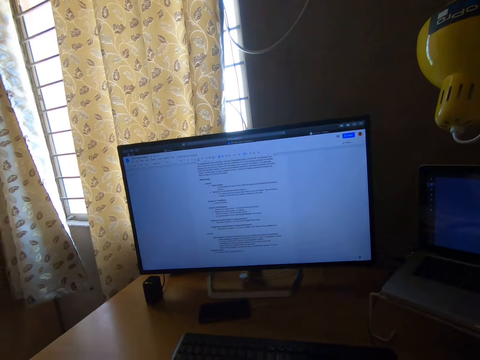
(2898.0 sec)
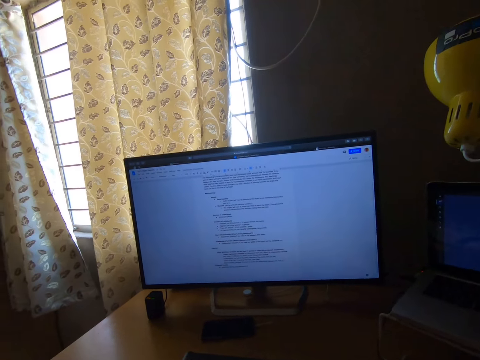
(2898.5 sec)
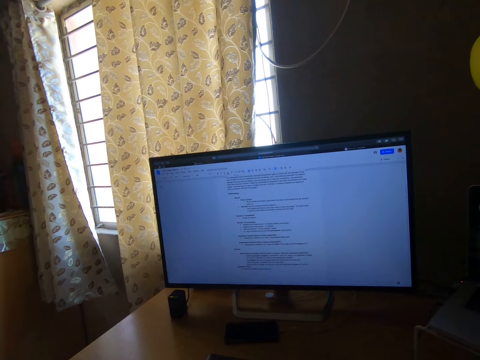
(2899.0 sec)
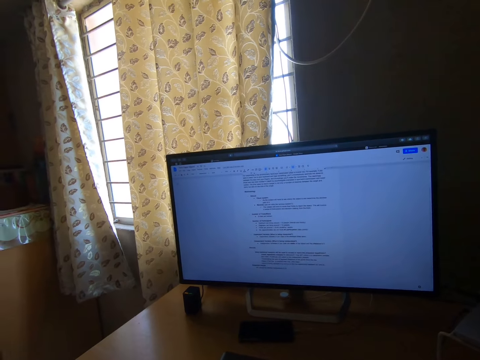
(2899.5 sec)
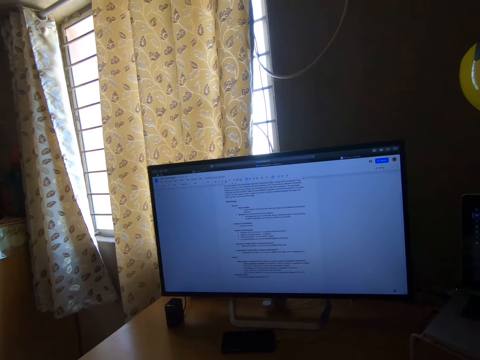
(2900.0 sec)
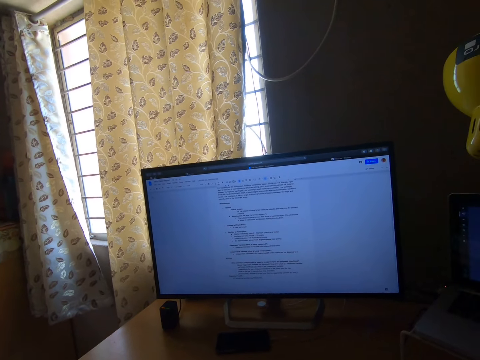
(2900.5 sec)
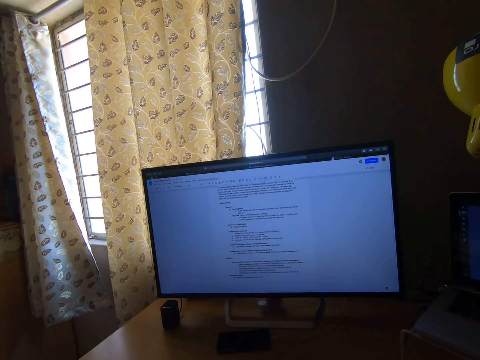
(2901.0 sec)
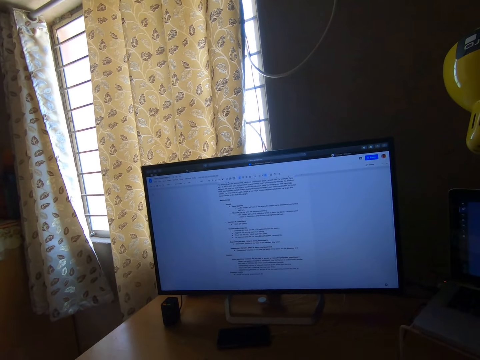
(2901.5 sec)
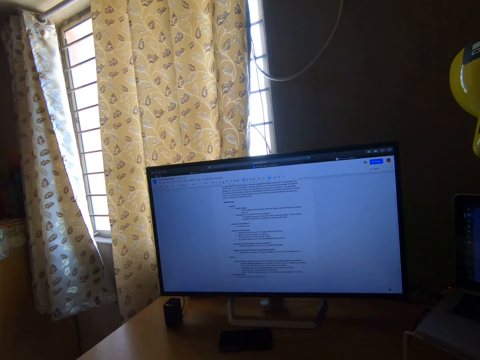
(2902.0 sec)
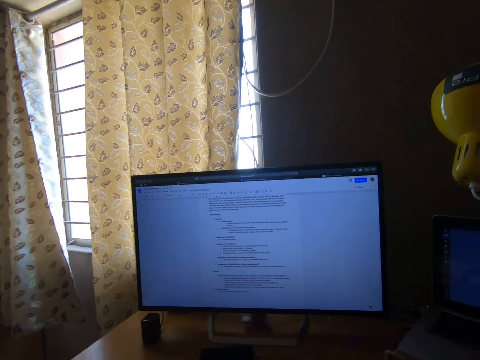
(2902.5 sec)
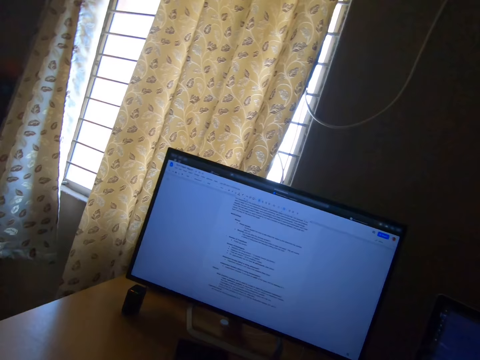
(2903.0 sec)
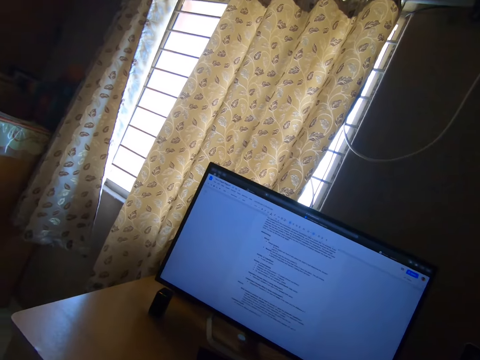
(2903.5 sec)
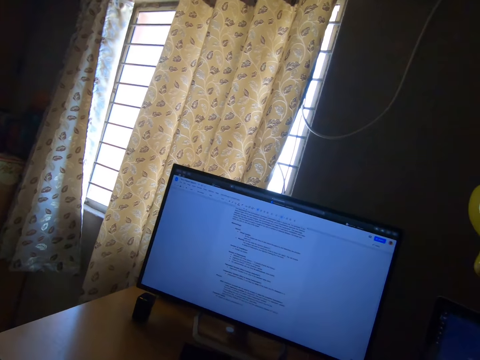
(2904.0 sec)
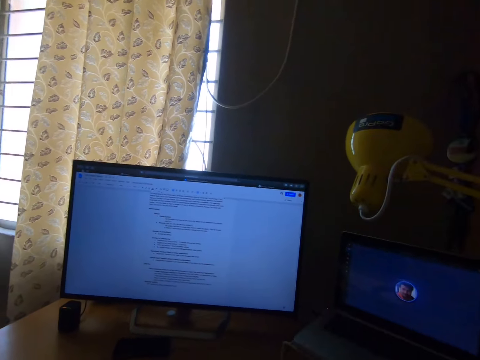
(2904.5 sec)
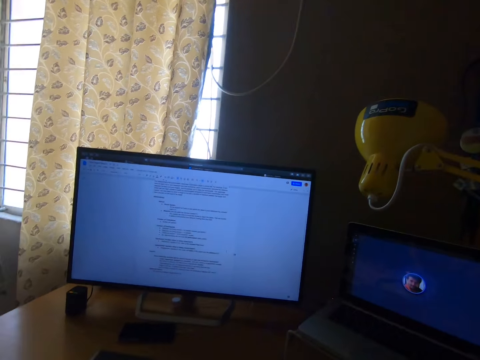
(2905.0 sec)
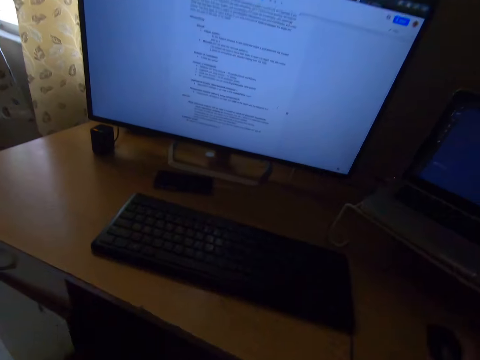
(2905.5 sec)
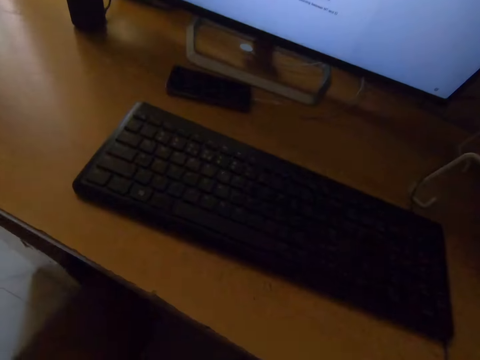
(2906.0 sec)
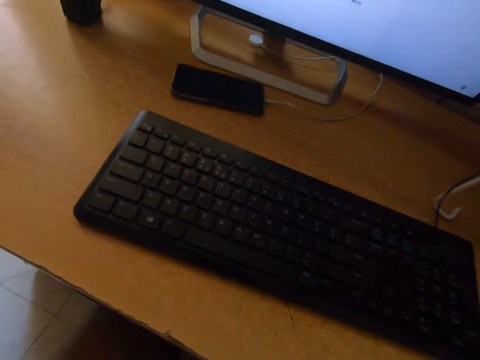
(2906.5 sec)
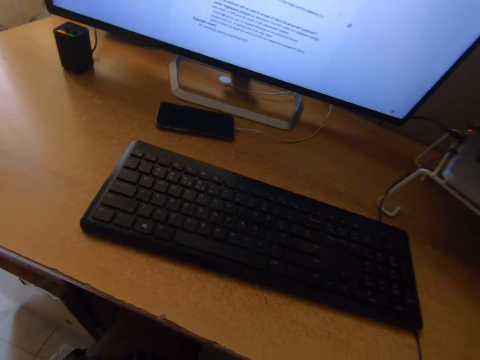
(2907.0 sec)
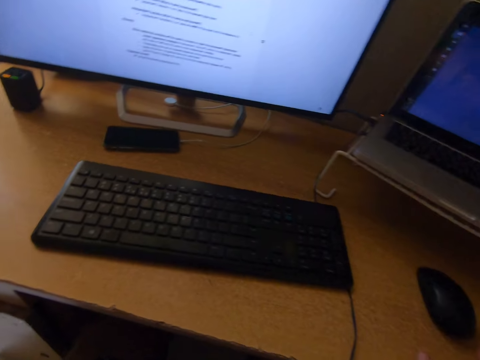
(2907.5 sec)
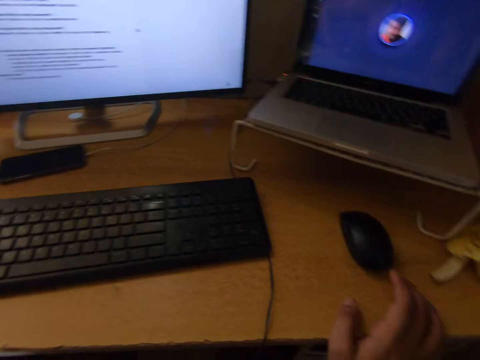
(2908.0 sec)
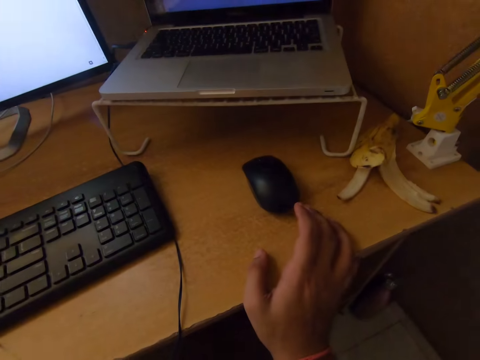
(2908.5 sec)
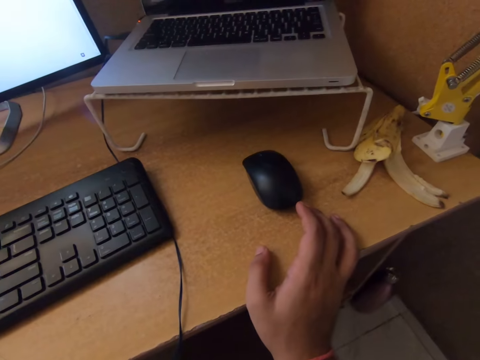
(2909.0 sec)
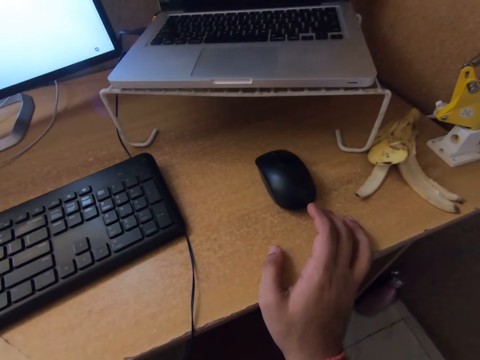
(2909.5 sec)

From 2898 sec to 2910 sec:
The camera wearer stares at the television. They swing the head and move the head down. They stare at the keyboard on the table. They turn the head right.

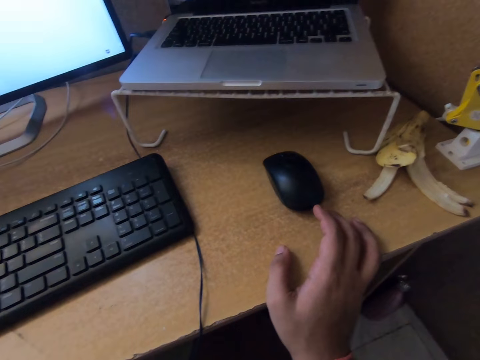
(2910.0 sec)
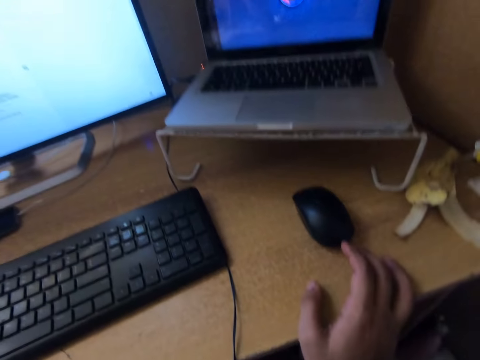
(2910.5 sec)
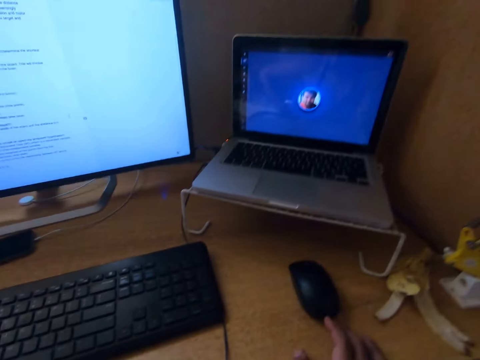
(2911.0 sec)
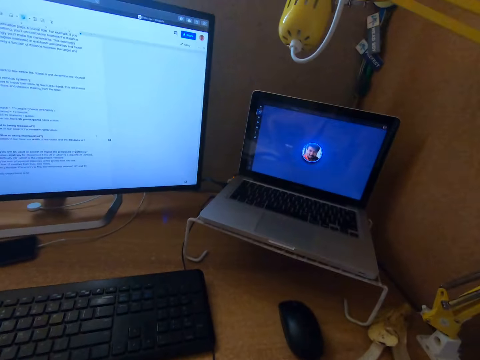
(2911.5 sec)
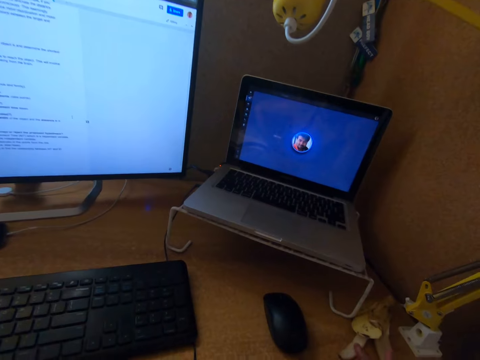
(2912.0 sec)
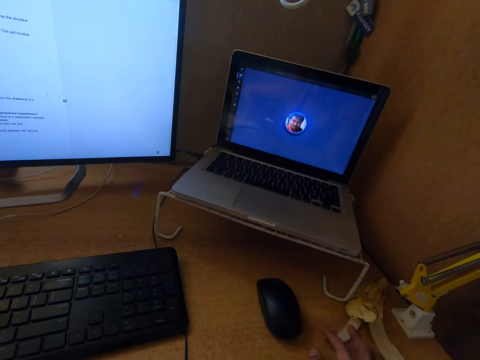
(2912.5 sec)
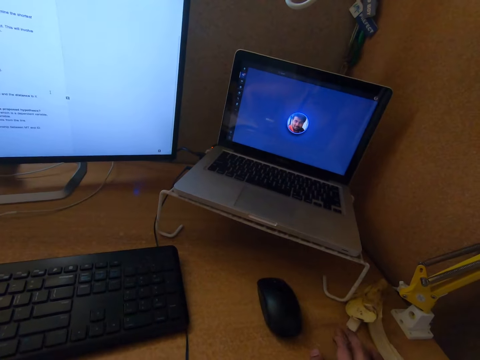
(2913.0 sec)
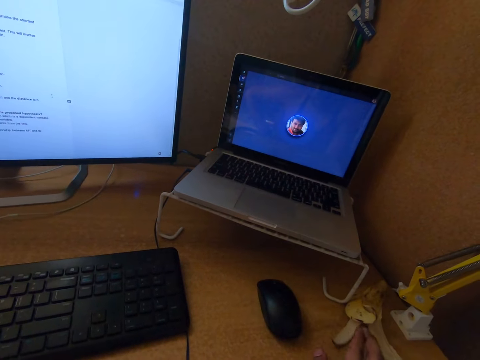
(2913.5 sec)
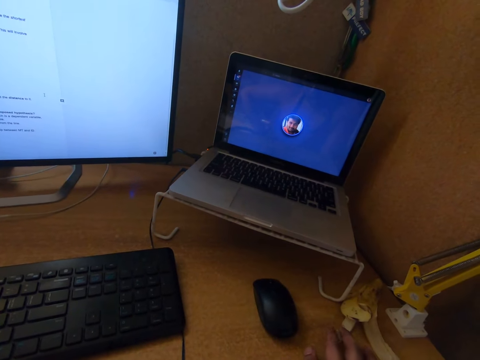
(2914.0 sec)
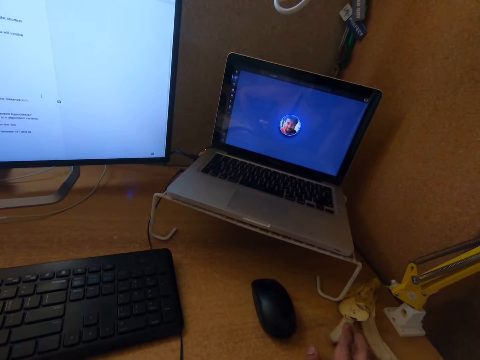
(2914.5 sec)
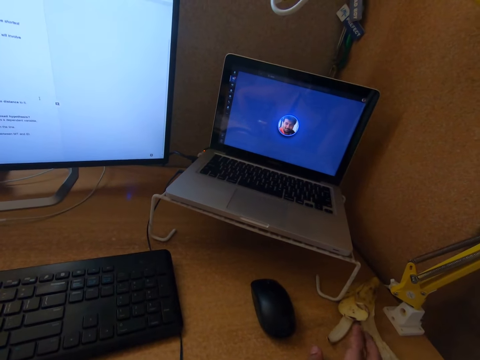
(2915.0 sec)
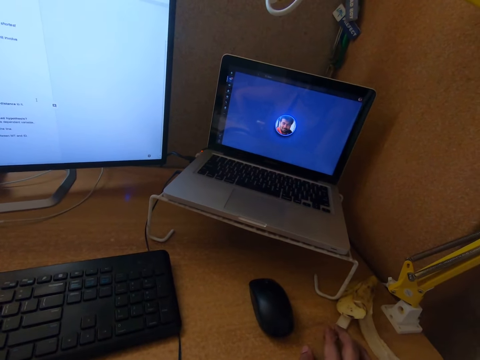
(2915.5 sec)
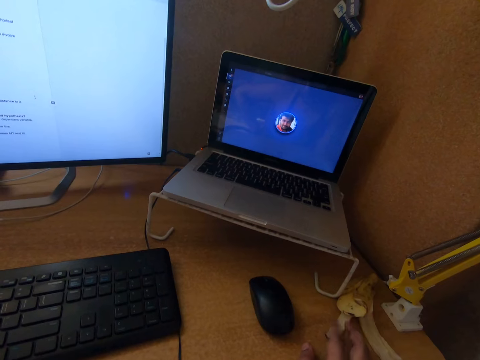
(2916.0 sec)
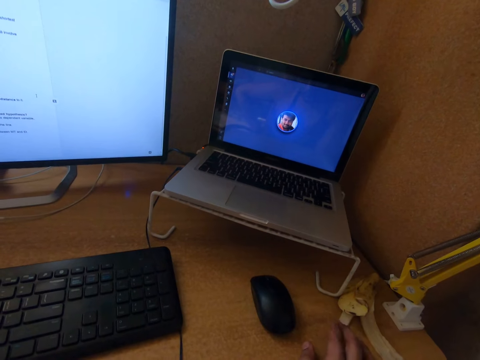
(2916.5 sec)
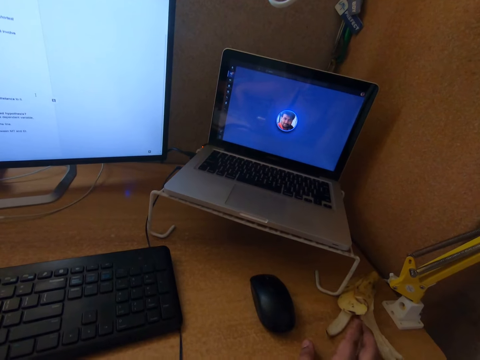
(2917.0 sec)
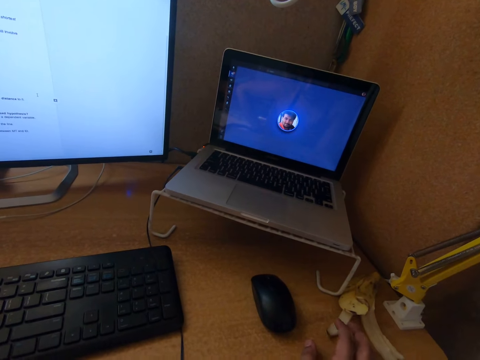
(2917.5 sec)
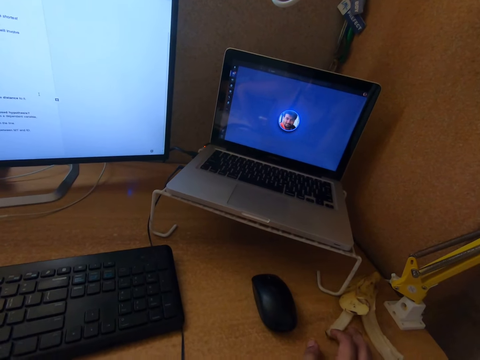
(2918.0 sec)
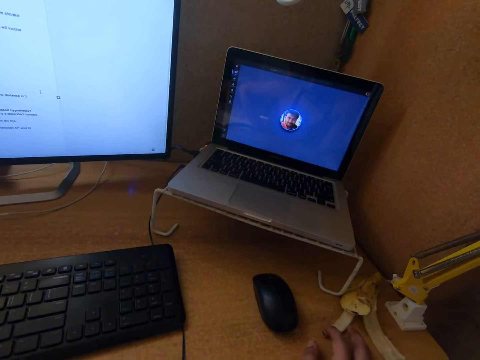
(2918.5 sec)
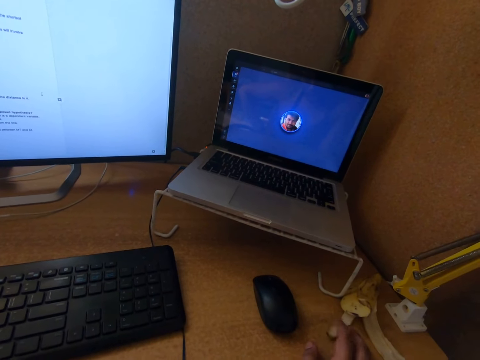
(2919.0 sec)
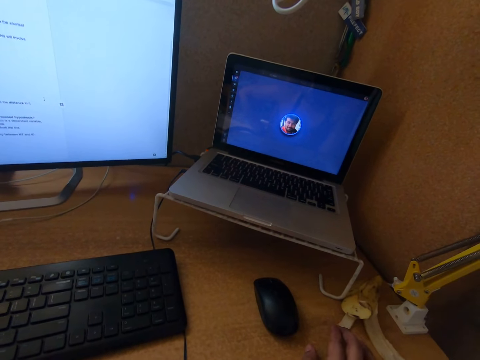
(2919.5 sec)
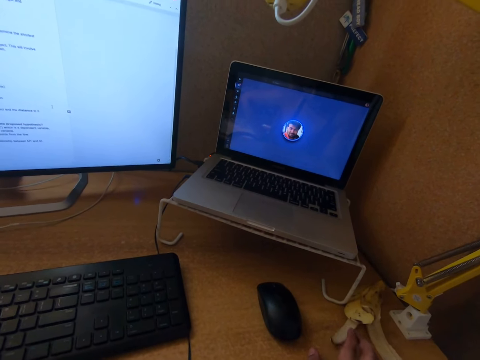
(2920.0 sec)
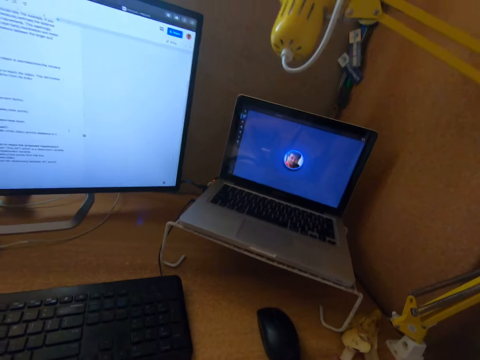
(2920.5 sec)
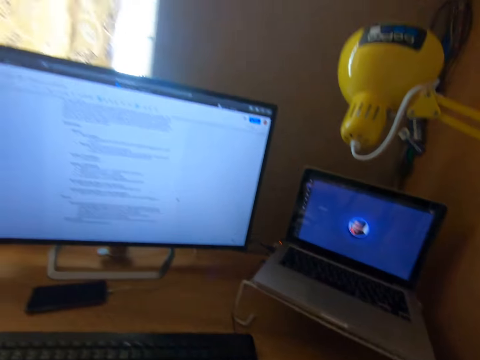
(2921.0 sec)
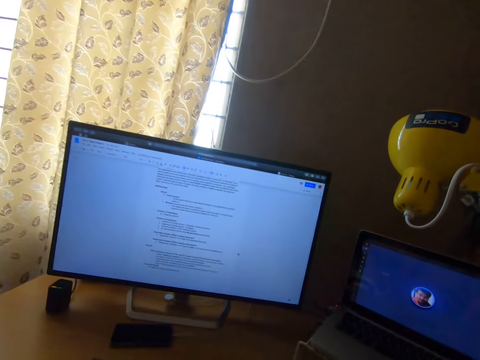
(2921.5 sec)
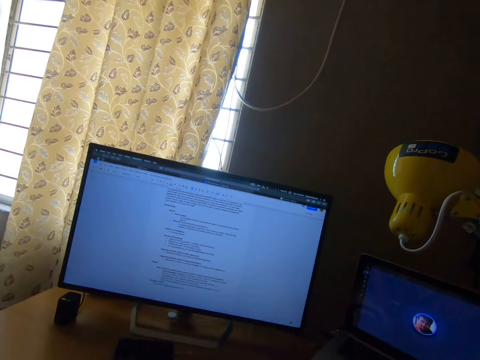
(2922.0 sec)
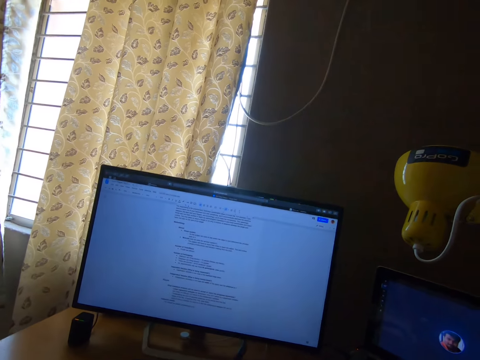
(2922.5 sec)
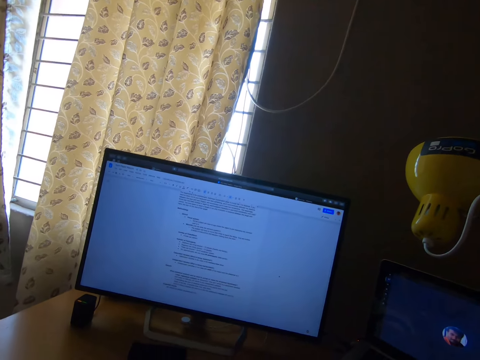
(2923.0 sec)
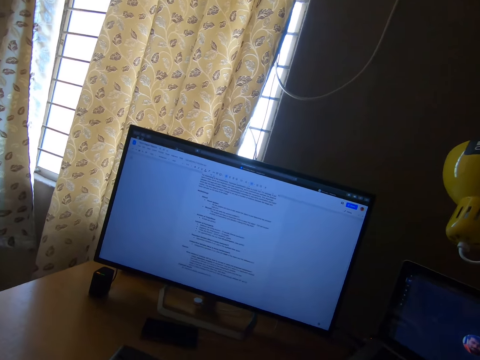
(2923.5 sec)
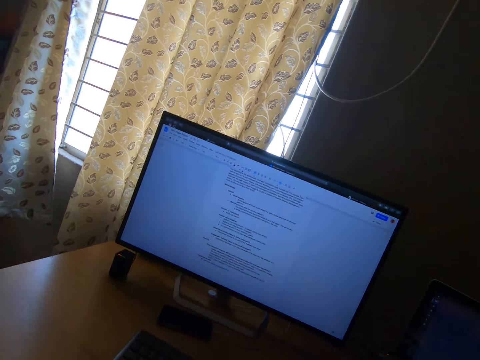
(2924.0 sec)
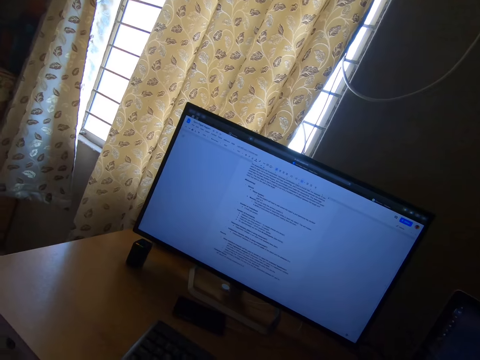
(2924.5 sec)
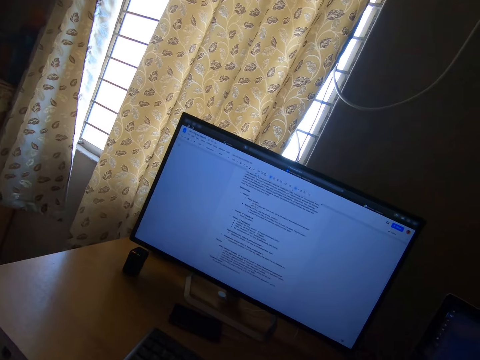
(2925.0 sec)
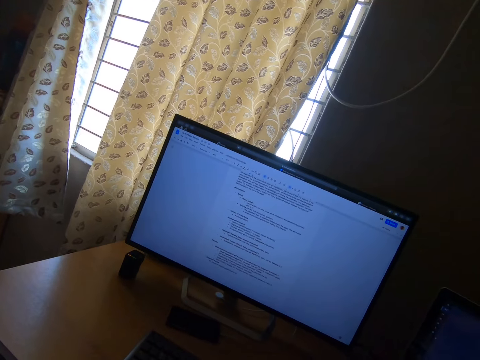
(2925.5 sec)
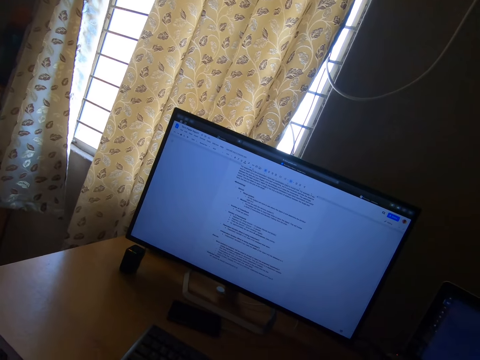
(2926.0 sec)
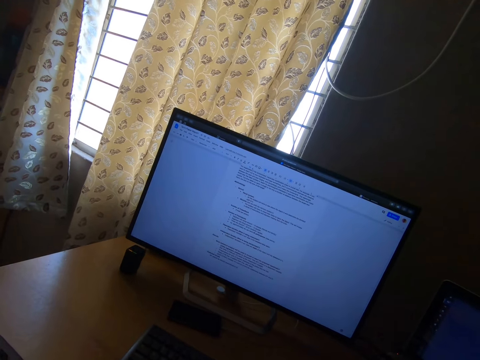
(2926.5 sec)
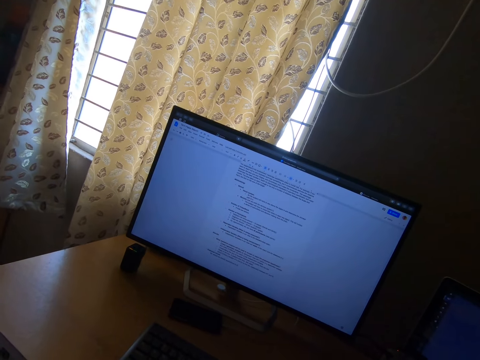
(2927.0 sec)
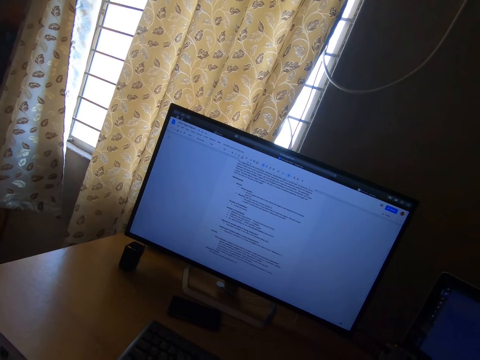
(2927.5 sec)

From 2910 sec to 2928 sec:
The camera wearer moves the head up. They swing the finger. They stare at the laptop on the table. They swing the head left. They stare at the monitor on the table.
